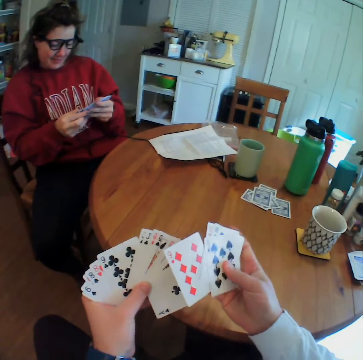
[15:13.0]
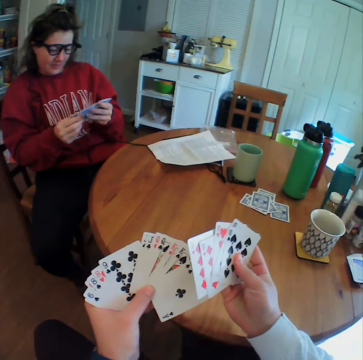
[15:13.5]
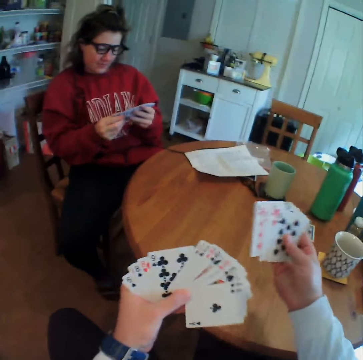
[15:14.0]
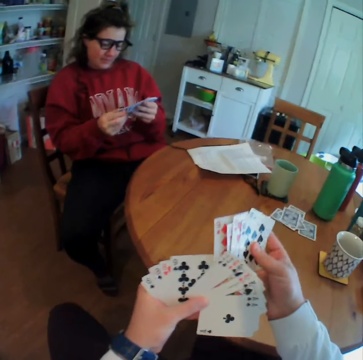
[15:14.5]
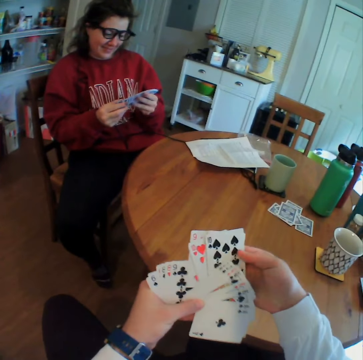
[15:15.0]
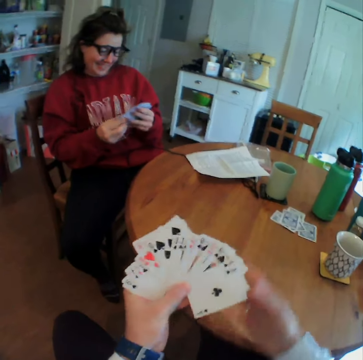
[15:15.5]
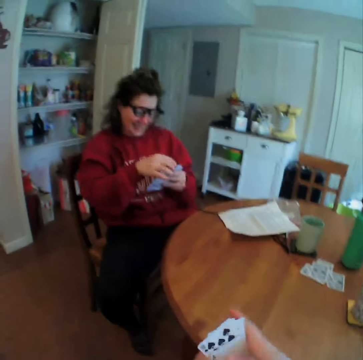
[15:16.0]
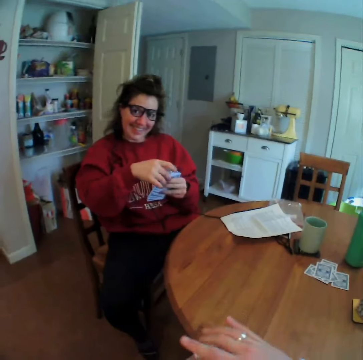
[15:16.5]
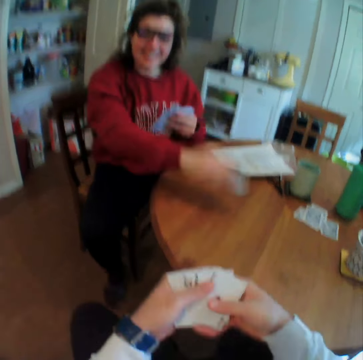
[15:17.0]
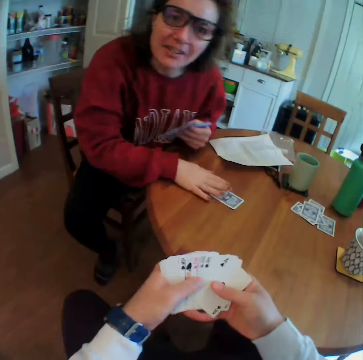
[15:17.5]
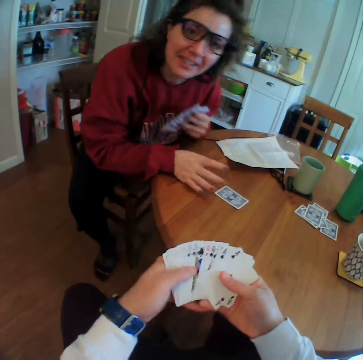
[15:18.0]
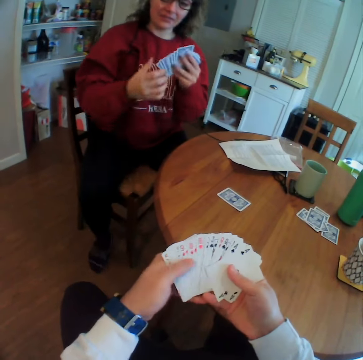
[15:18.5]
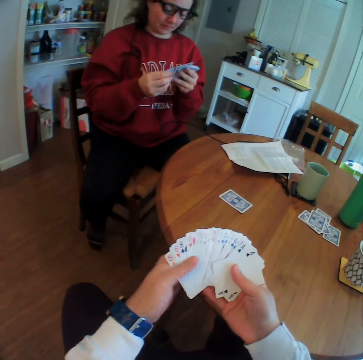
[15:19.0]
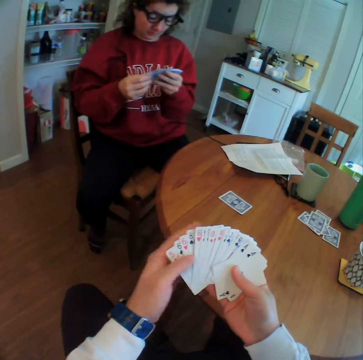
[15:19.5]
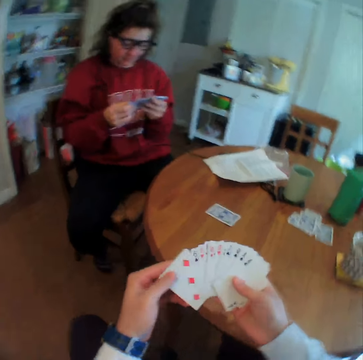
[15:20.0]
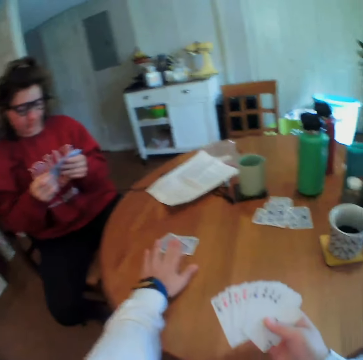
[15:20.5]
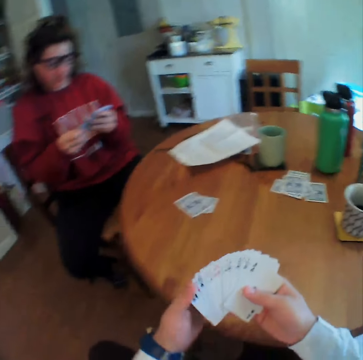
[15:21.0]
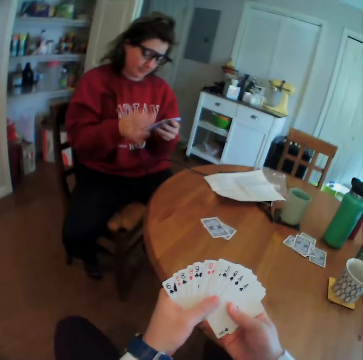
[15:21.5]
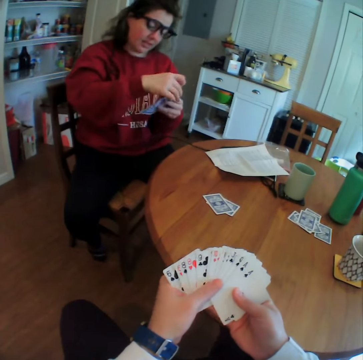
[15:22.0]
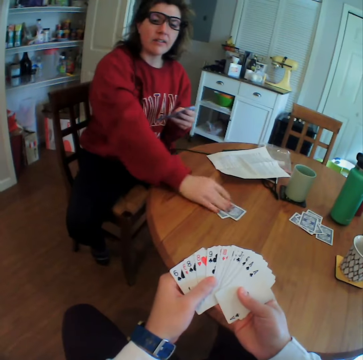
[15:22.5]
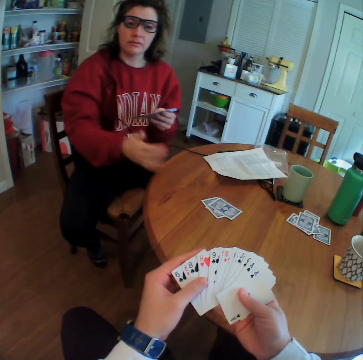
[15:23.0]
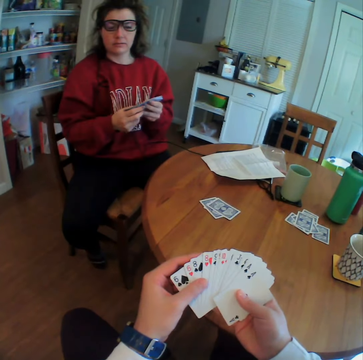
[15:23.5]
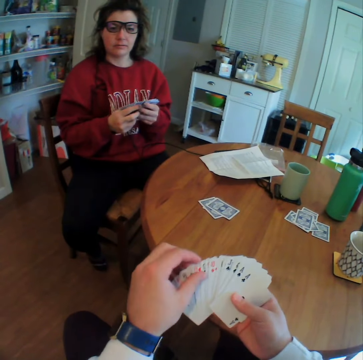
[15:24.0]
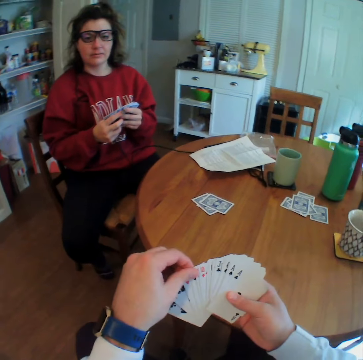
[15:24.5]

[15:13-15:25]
A woman puts a card on the table. The woman moves on the chair. The camera wearer puts a card on the table. The woman puts a card on the table.

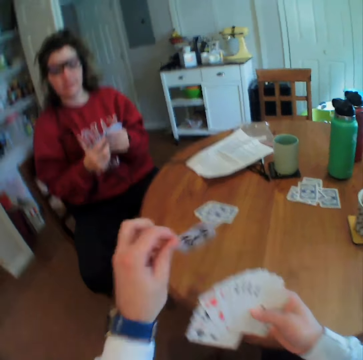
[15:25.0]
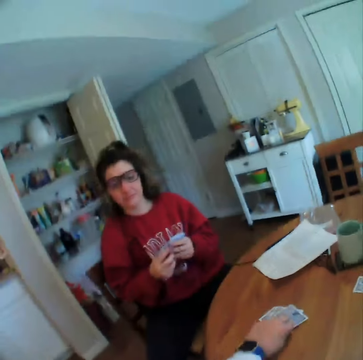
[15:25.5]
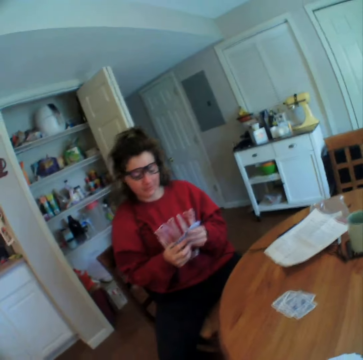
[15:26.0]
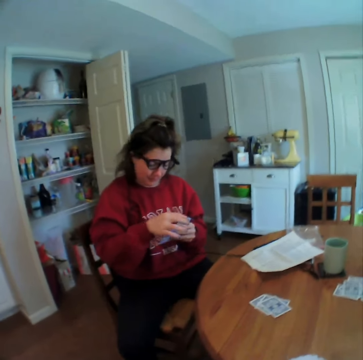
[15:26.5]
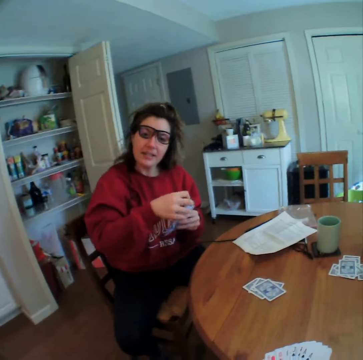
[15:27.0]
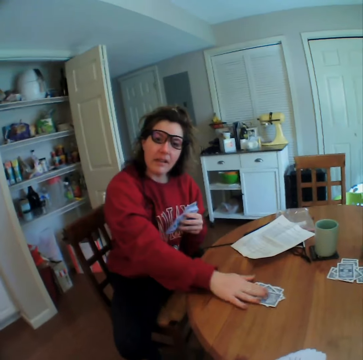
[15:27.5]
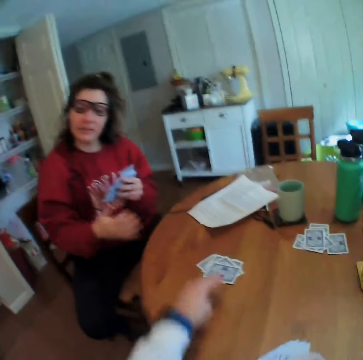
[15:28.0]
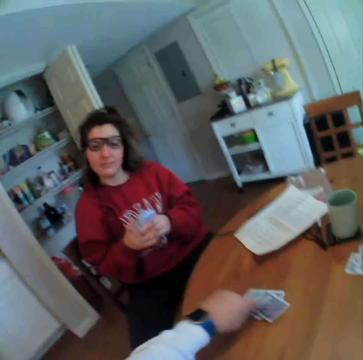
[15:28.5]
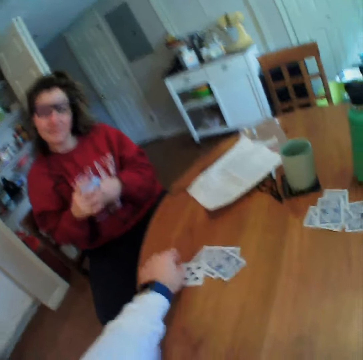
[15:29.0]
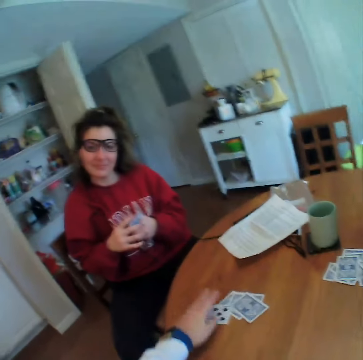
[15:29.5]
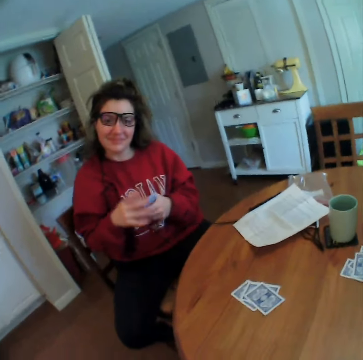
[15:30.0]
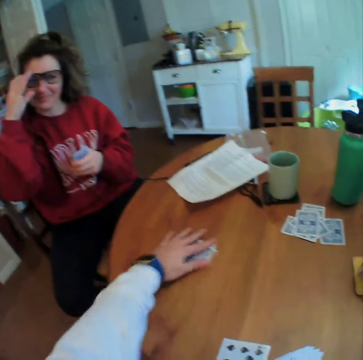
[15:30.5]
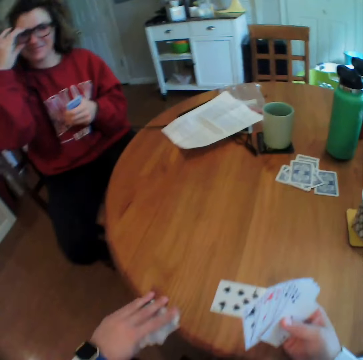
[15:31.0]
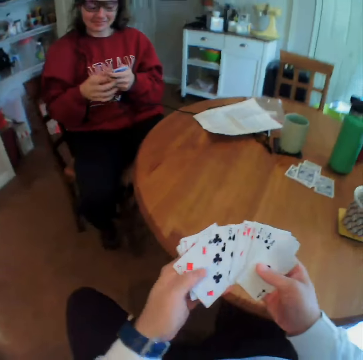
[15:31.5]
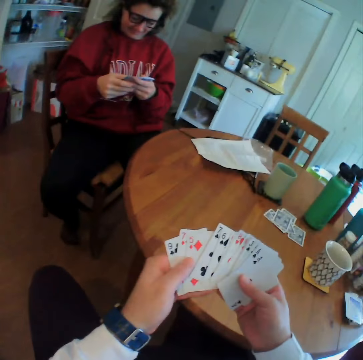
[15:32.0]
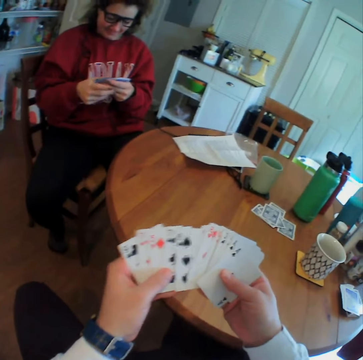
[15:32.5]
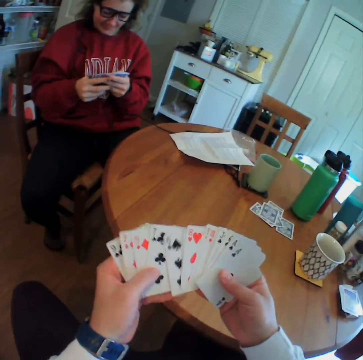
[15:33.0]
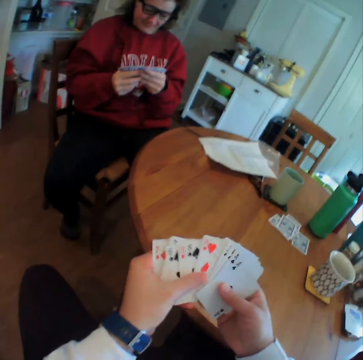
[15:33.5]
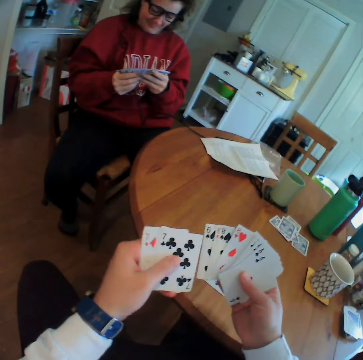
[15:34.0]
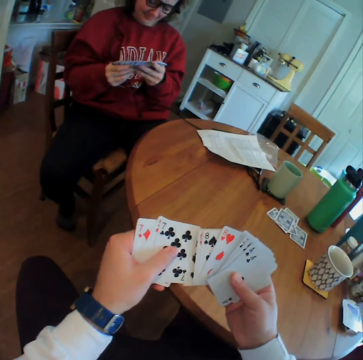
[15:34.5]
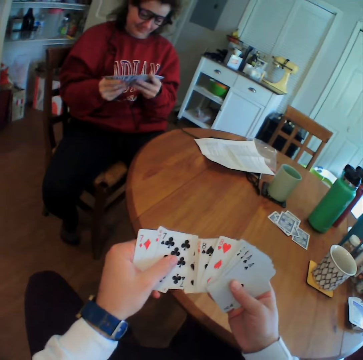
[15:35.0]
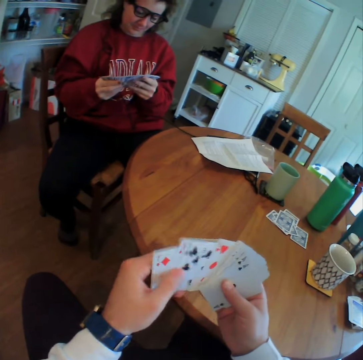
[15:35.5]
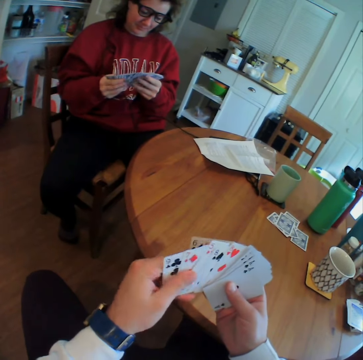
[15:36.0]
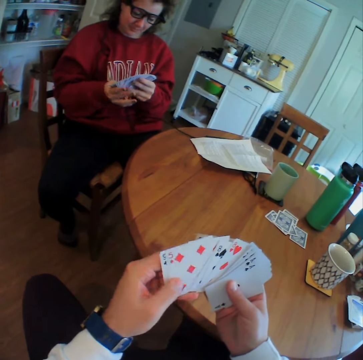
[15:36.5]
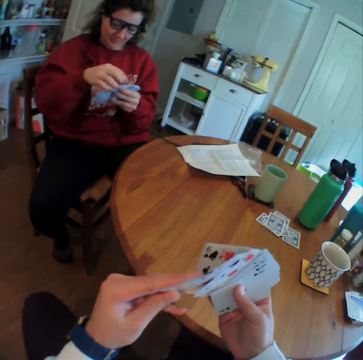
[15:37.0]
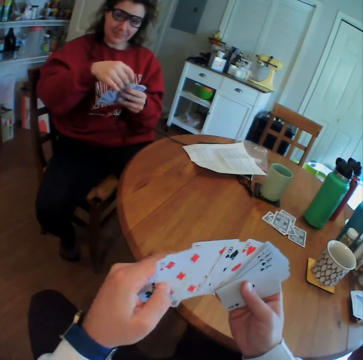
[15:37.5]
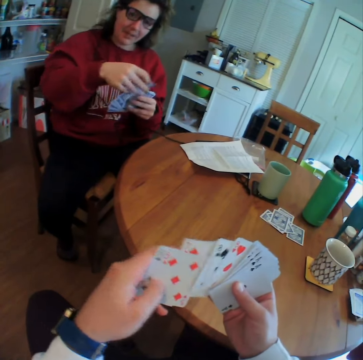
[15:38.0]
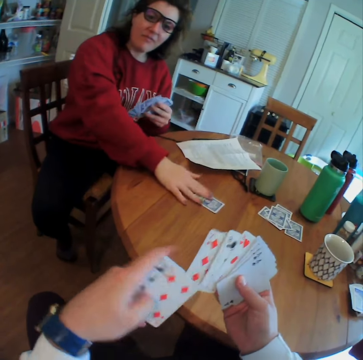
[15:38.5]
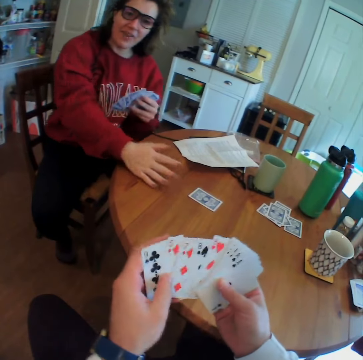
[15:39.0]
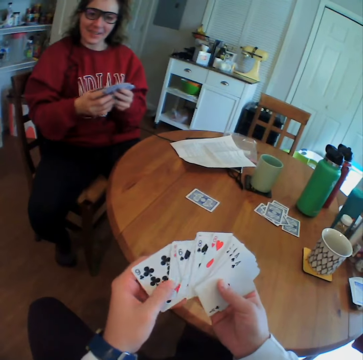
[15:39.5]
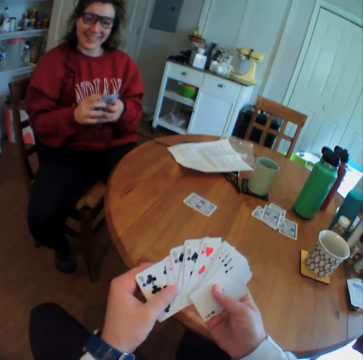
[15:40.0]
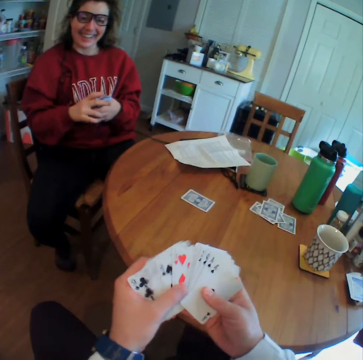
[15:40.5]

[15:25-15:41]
The camera wearer puts a card on the table. A woman puts a card on the table. The camera wearer picks up a card, drops the card, flips the card, and pushes the card. He picks up the cards and arranges the cards on his hand. The woman puts a card on the table.

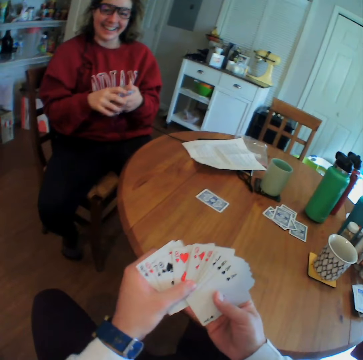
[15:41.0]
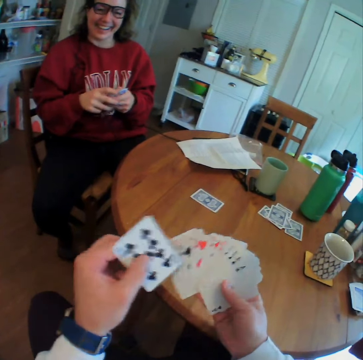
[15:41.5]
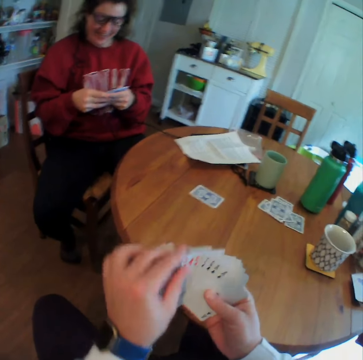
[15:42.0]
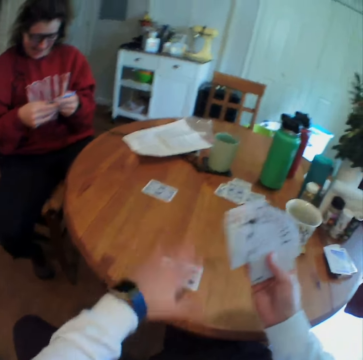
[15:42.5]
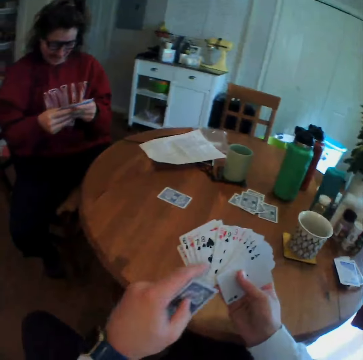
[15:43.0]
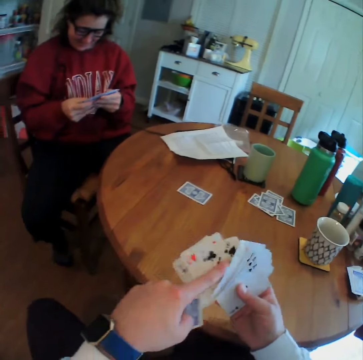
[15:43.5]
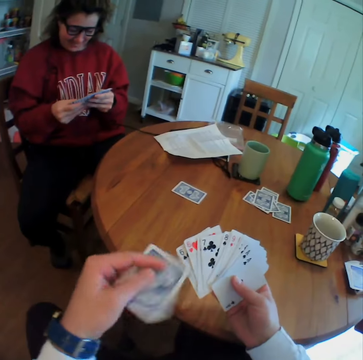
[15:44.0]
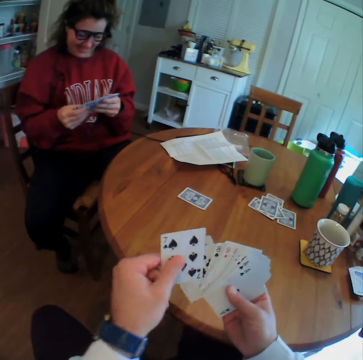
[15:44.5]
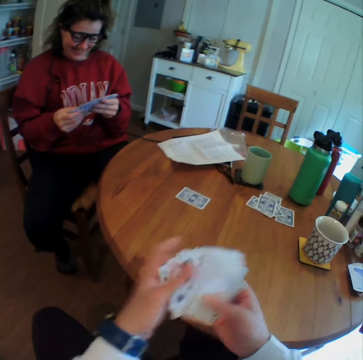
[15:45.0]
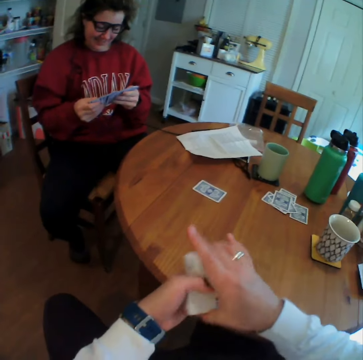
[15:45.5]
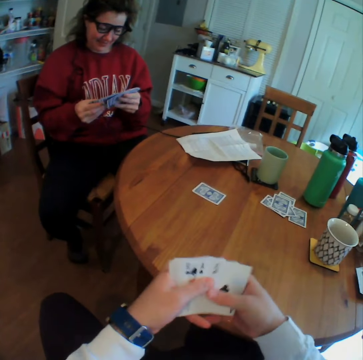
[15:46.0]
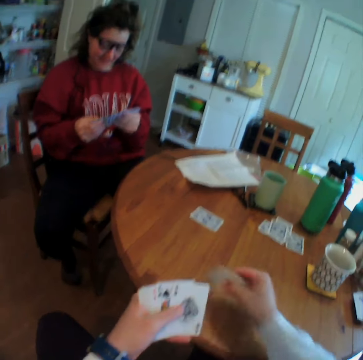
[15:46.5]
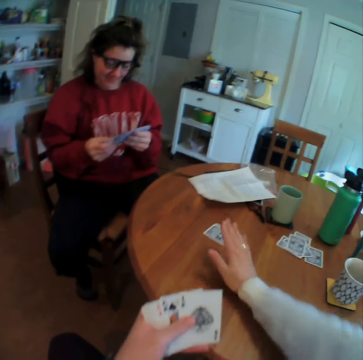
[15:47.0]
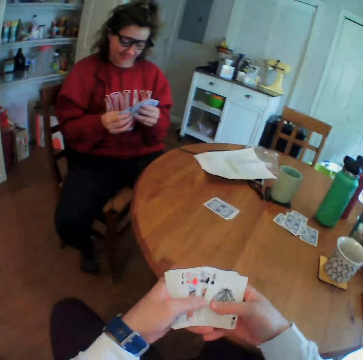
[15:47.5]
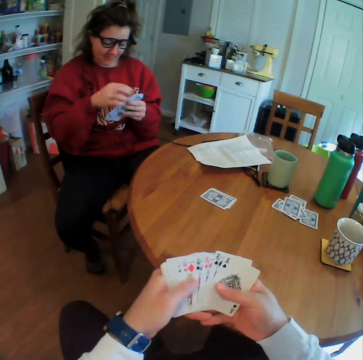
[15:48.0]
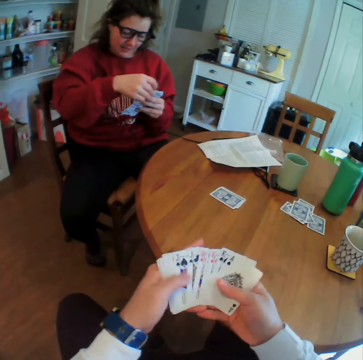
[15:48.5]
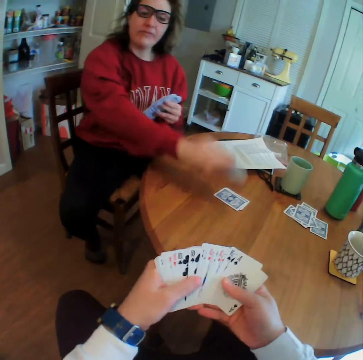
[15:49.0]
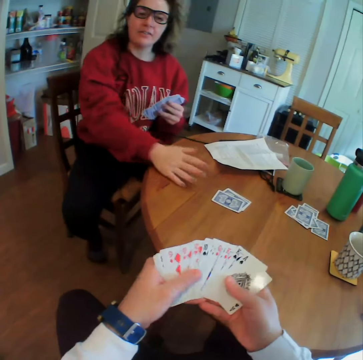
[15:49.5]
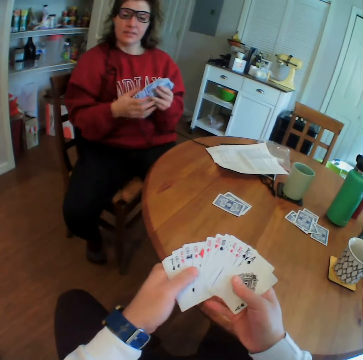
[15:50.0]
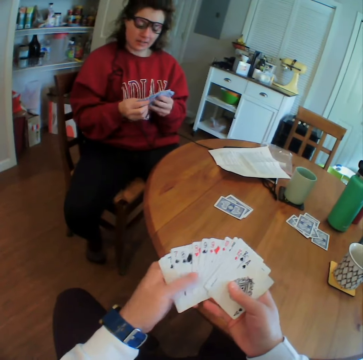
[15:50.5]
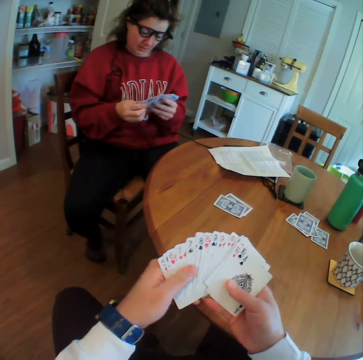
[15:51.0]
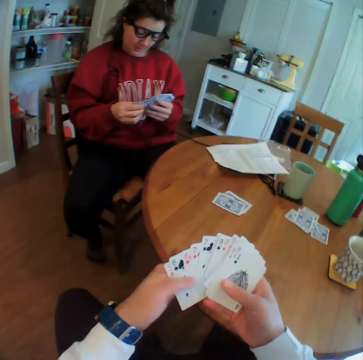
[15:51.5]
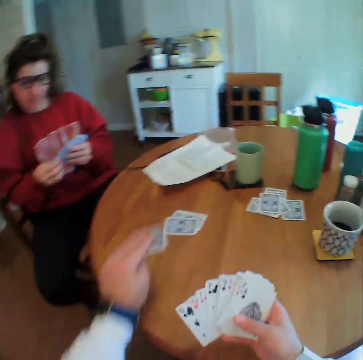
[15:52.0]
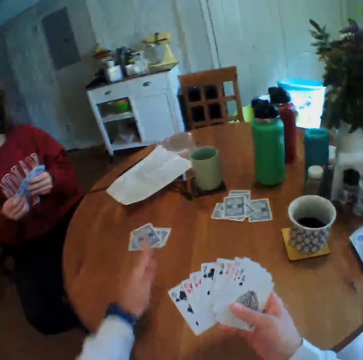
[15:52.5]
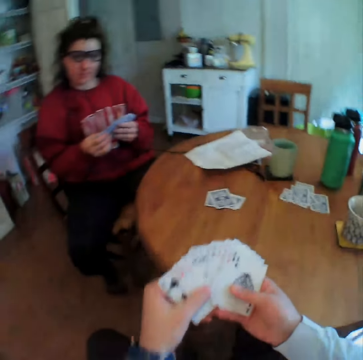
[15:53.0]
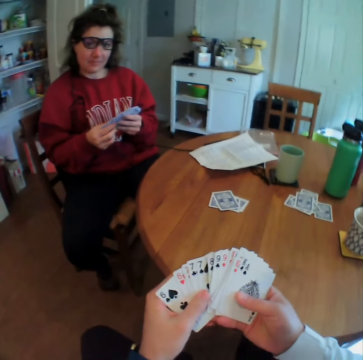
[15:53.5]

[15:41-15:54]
The camera wearer picks up a card from the table. They put a card on the table. A woman puts a card on the table. The camera wearer puts a card on the table.
